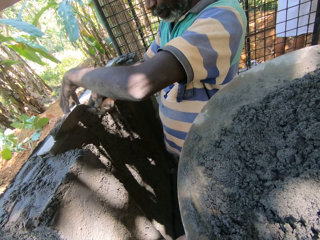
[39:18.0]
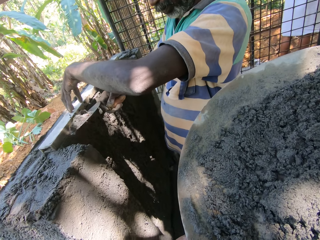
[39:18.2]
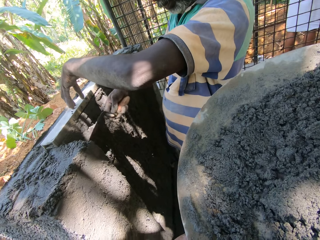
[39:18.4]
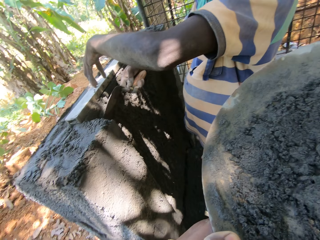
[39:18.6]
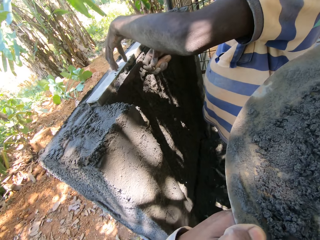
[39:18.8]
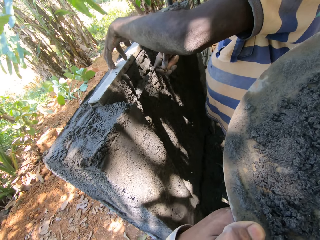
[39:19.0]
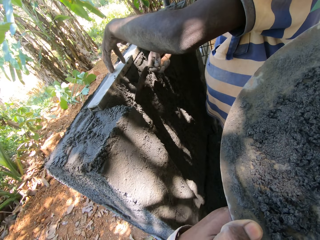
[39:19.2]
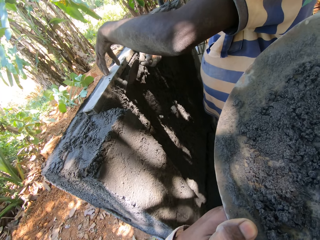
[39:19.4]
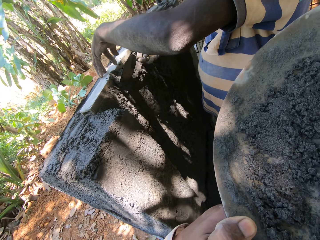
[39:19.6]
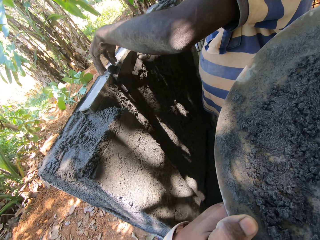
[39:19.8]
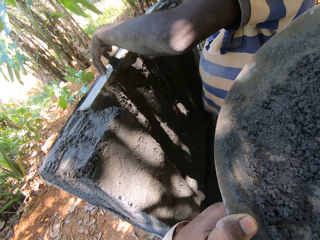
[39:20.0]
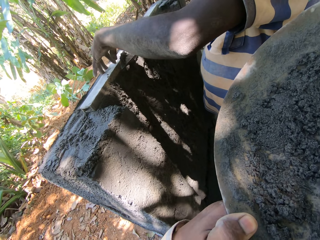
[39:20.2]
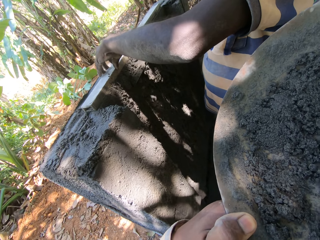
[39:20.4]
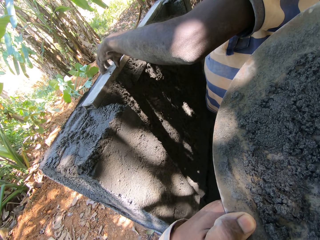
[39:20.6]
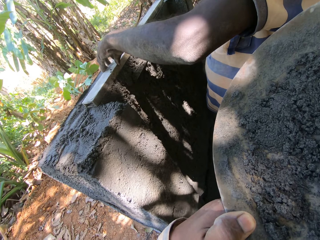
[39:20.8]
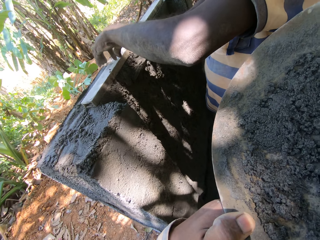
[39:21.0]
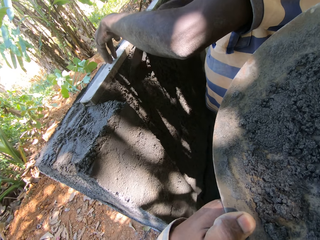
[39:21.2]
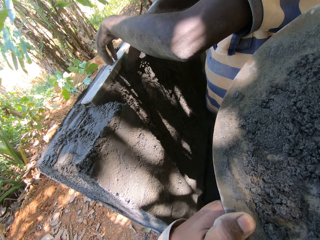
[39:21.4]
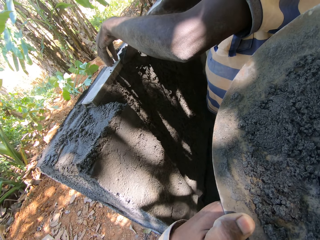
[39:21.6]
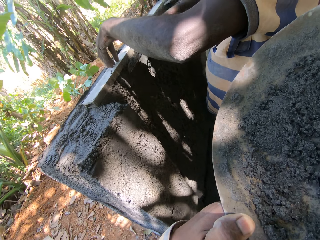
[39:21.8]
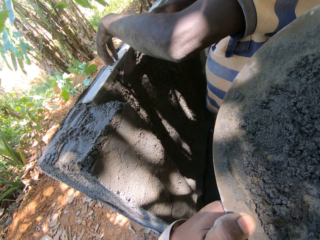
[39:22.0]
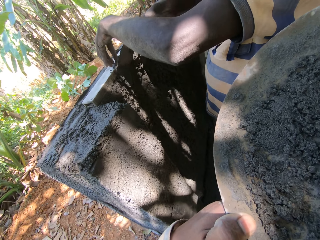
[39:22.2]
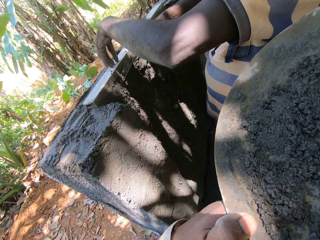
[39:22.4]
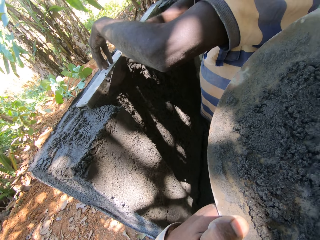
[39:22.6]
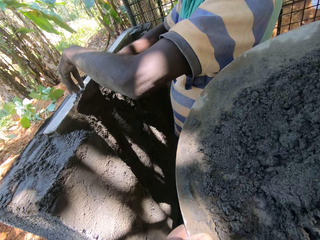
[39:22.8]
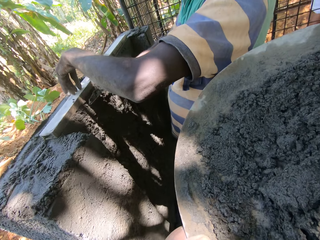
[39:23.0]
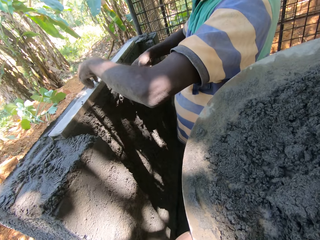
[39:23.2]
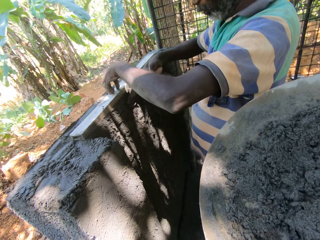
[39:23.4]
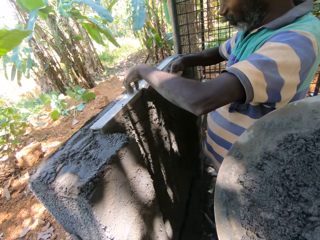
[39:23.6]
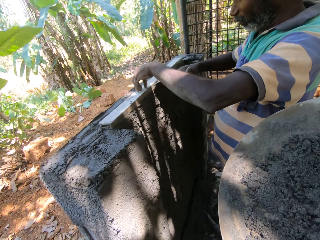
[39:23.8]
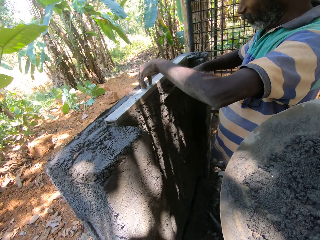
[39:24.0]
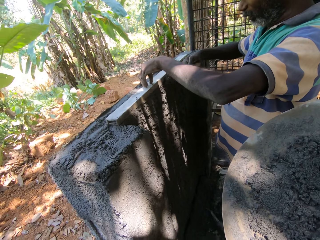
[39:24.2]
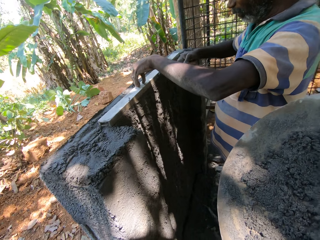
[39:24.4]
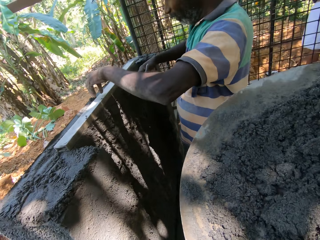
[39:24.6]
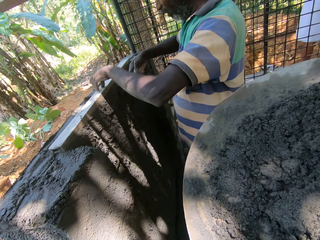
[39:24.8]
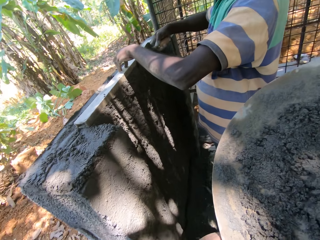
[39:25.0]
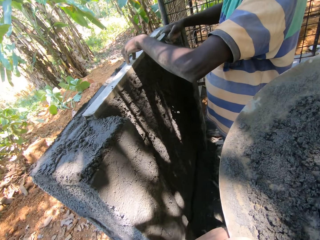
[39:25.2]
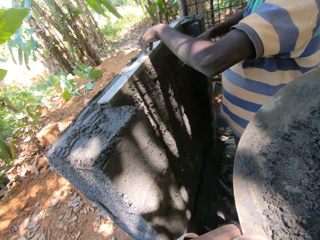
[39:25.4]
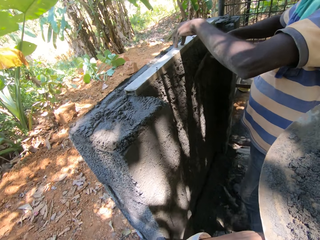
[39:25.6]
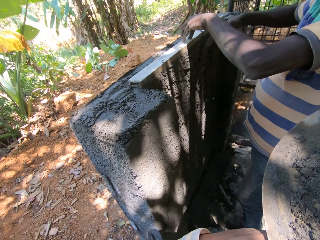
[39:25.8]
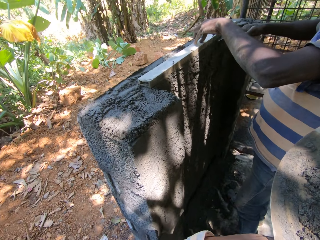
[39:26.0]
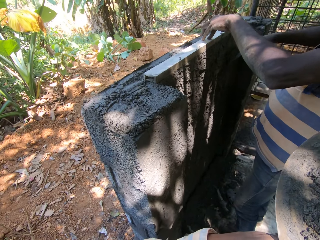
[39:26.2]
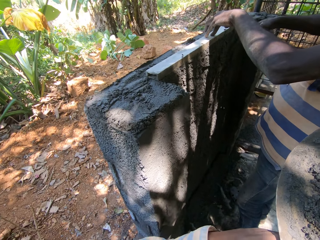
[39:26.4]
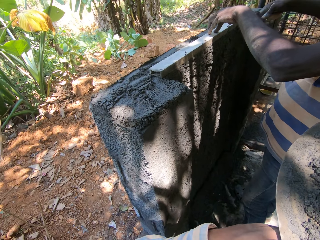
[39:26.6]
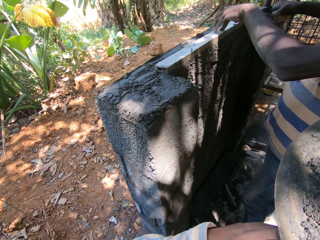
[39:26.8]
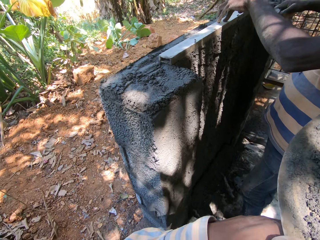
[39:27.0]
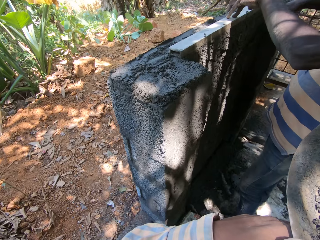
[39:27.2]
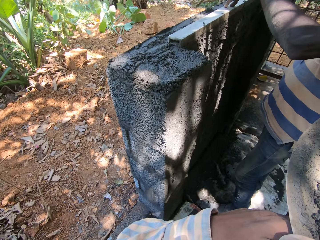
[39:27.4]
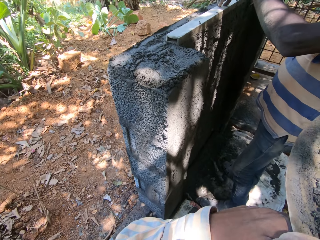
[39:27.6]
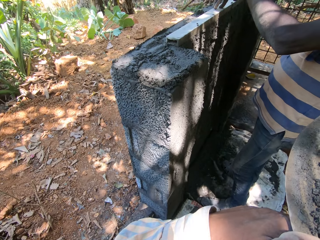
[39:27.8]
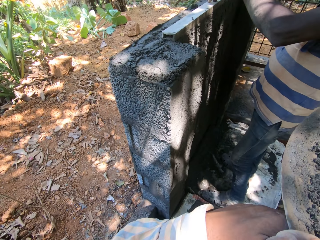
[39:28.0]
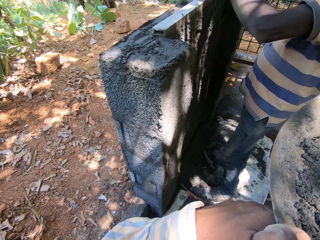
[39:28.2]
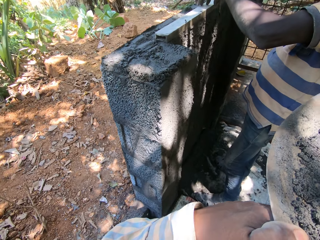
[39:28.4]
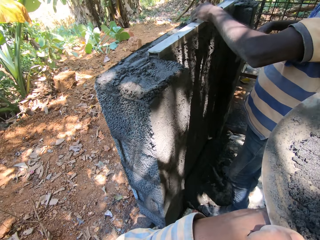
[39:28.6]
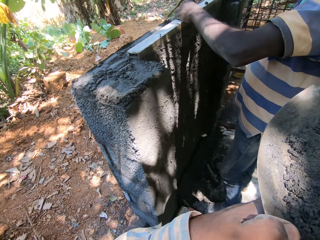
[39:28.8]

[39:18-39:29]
A man places the cement on the wall with the trowel with his right hand. He smoothens cement on the wall with the trowel with his right hand.

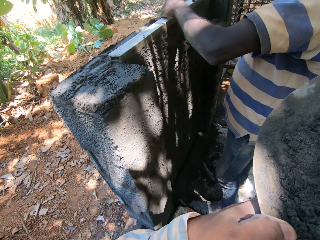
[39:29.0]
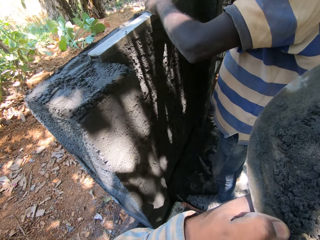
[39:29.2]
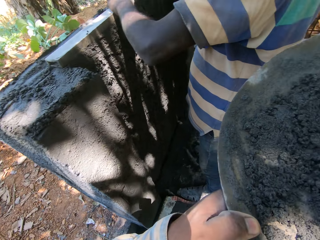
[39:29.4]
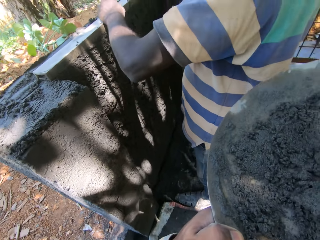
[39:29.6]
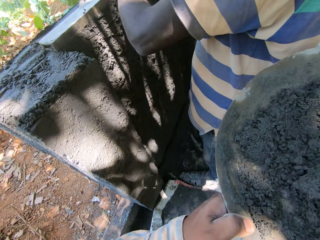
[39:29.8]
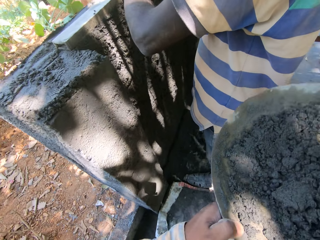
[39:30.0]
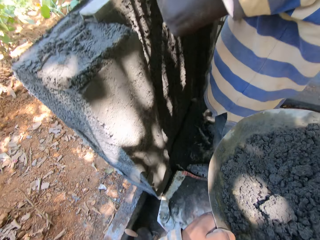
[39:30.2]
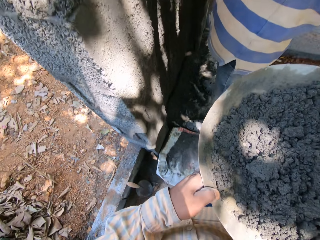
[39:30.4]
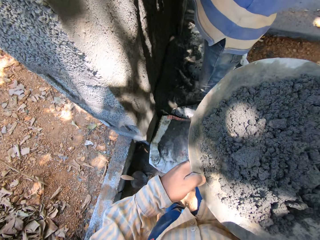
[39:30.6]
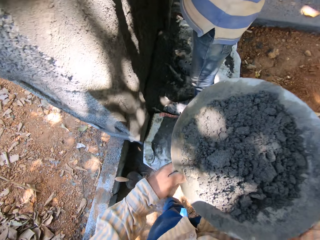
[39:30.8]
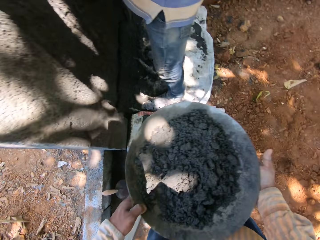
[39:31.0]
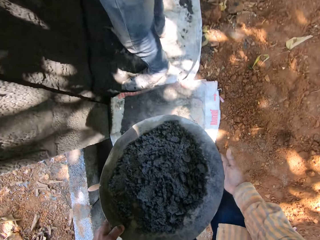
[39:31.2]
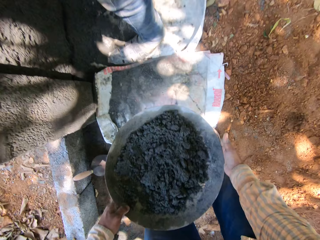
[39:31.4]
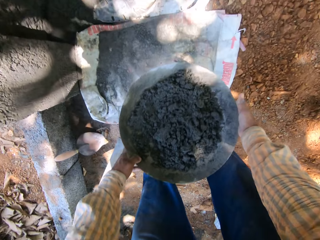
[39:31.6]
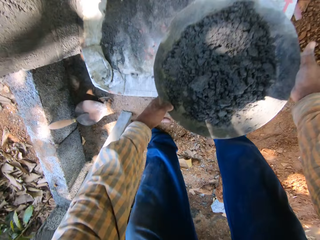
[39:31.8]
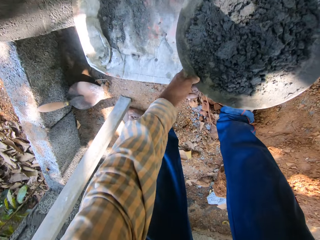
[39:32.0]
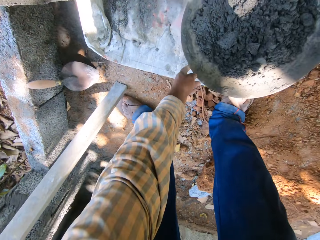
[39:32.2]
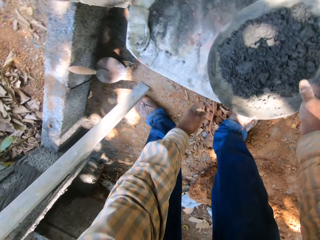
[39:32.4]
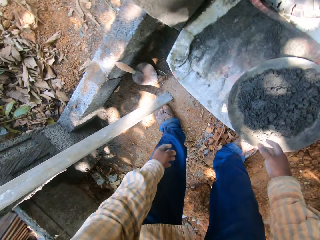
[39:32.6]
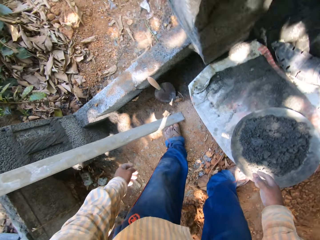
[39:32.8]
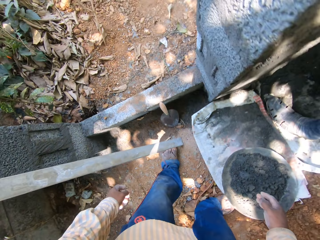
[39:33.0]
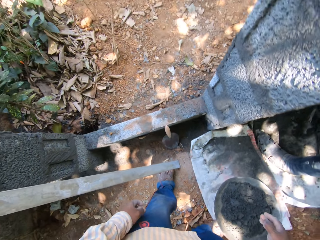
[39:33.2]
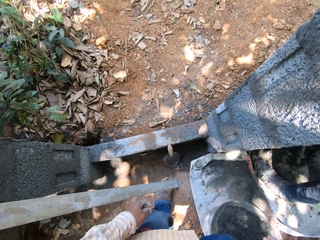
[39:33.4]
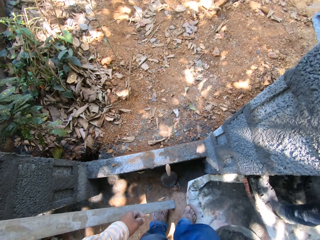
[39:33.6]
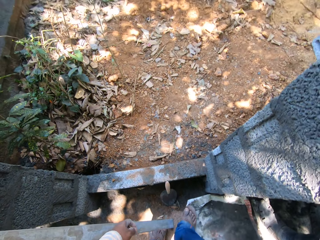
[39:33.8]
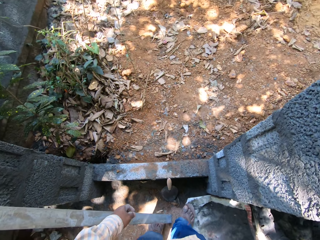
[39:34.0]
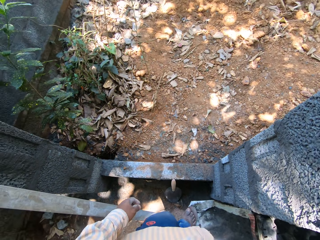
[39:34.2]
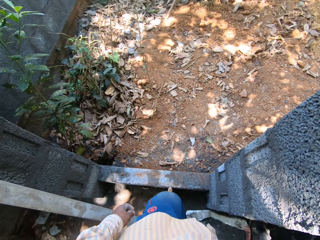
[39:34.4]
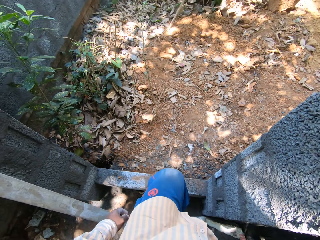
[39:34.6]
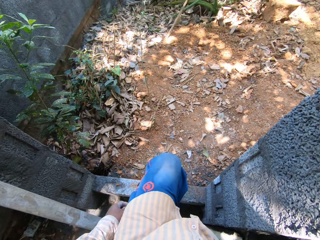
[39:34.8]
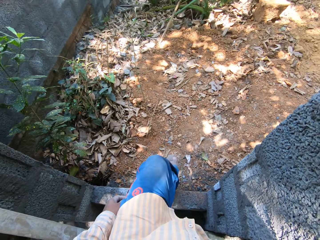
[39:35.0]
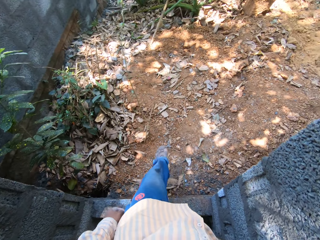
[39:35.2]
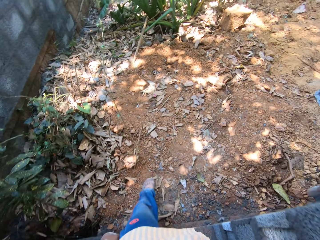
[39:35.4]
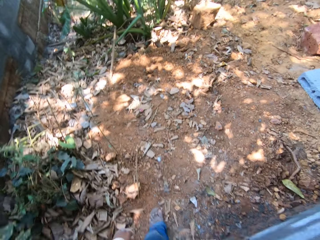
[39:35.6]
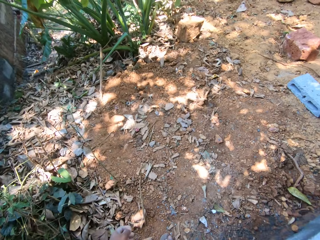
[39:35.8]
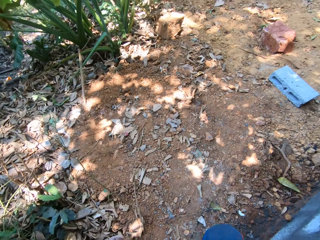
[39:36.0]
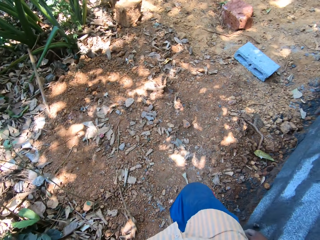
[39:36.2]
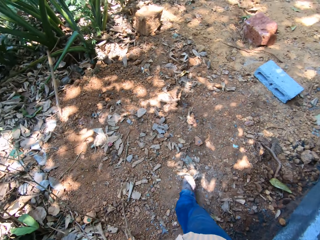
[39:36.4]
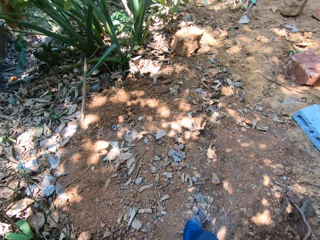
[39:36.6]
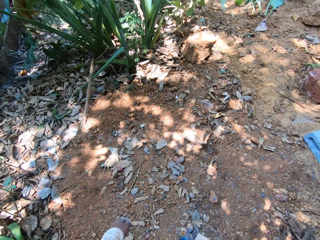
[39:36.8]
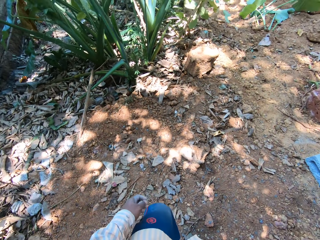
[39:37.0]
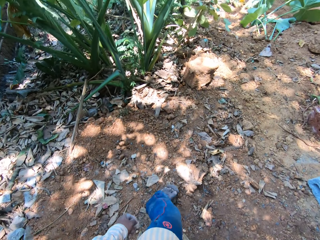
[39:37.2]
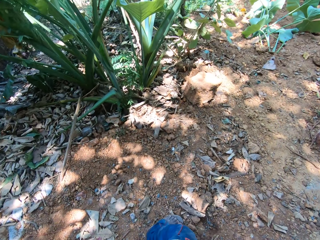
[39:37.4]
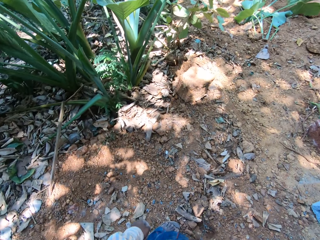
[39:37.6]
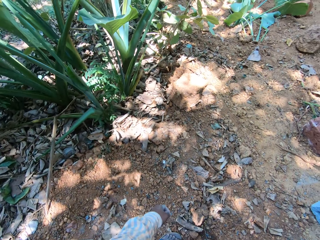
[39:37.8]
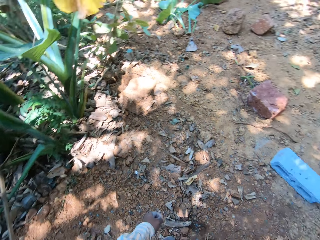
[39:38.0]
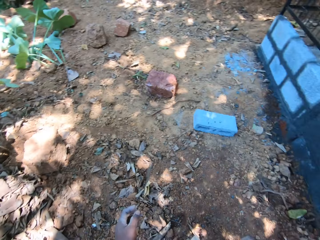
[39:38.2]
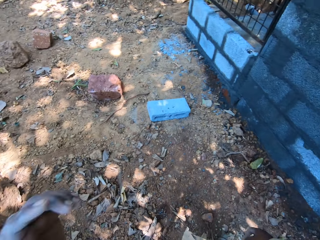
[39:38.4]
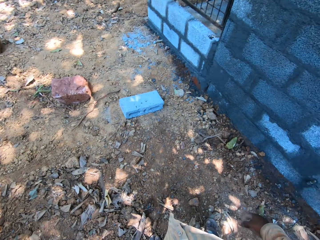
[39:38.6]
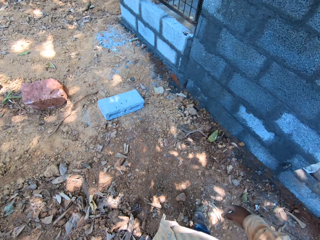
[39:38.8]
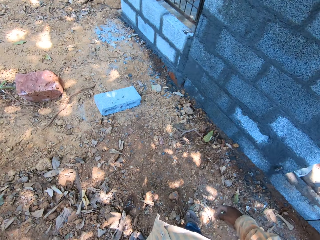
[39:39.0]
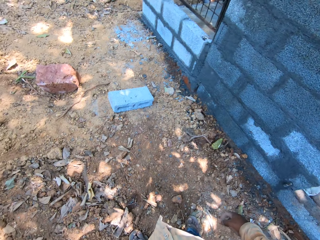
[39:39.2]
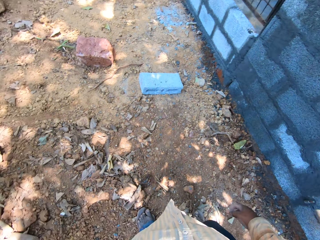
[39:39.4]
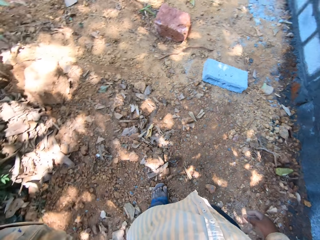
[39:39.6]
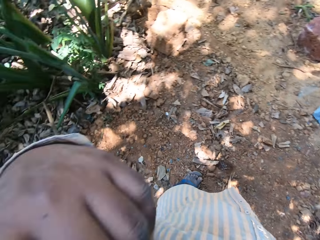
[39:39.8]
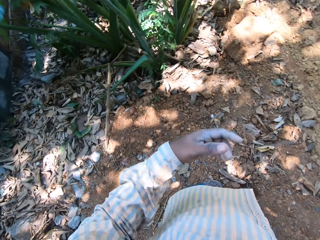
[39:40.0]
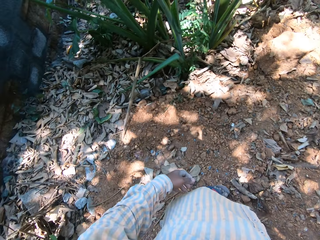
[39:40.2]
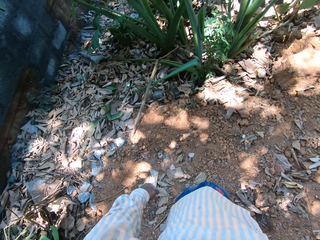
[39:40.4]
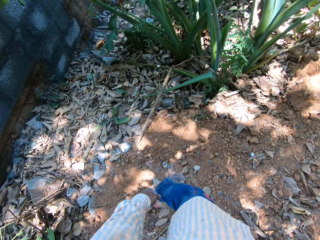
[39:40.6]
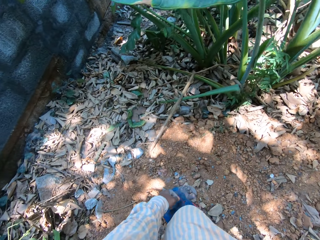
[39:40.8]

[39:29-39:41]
The camera wearer places the tray with concrete on the ground with both hands. They walk at the construction site. They fix the camera.
